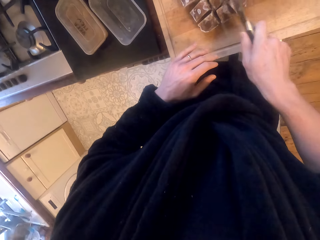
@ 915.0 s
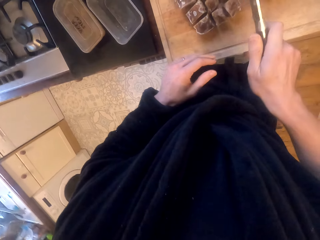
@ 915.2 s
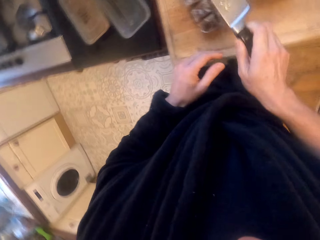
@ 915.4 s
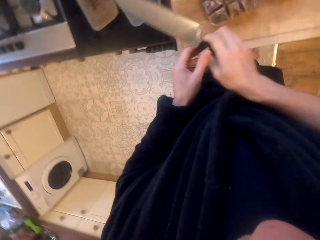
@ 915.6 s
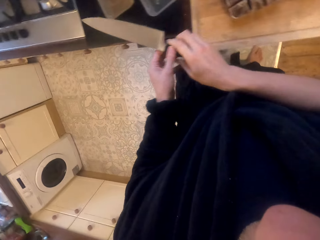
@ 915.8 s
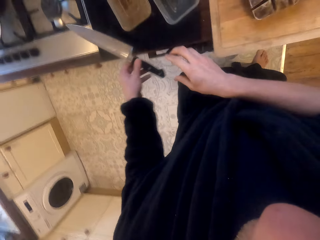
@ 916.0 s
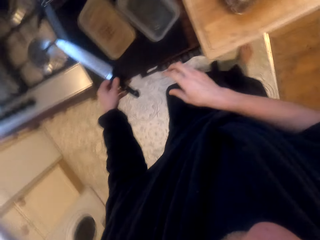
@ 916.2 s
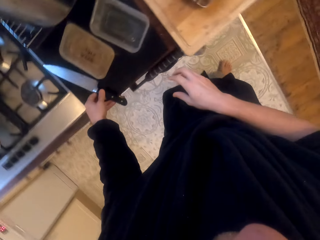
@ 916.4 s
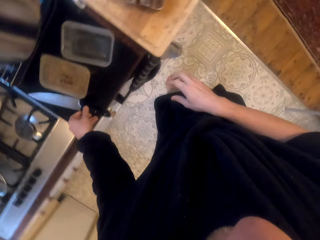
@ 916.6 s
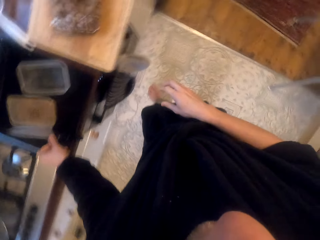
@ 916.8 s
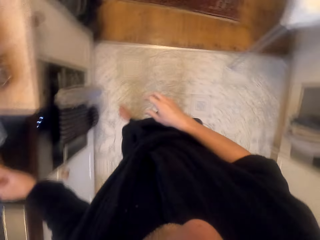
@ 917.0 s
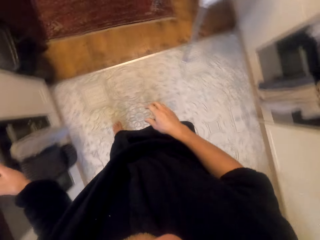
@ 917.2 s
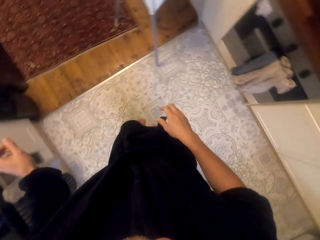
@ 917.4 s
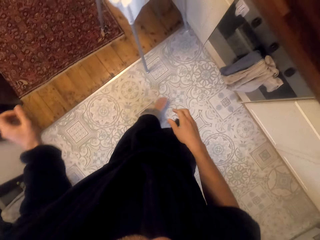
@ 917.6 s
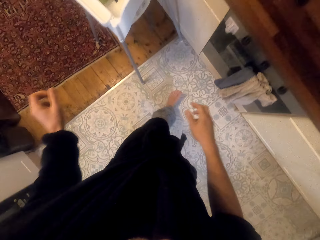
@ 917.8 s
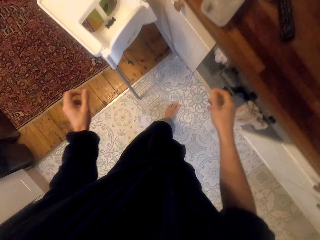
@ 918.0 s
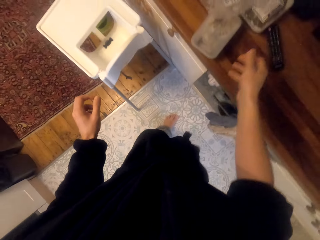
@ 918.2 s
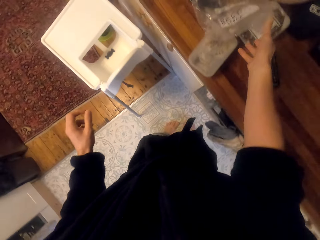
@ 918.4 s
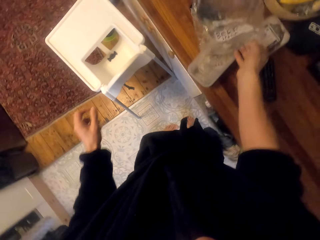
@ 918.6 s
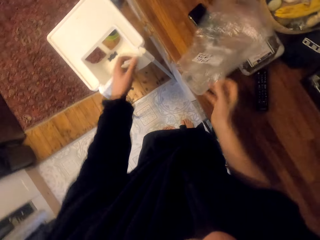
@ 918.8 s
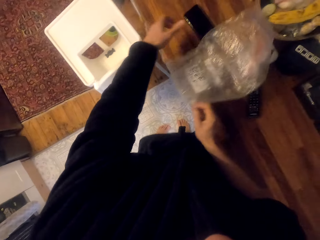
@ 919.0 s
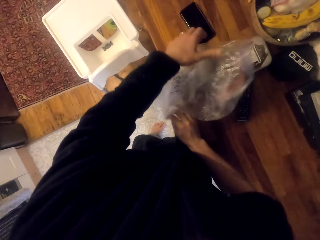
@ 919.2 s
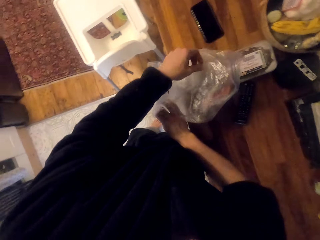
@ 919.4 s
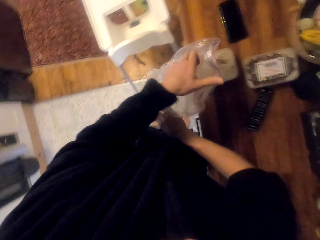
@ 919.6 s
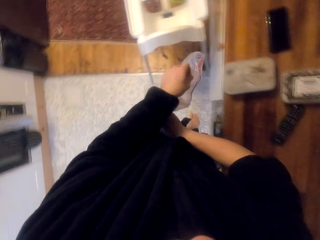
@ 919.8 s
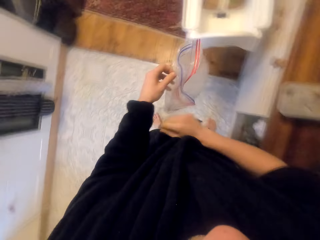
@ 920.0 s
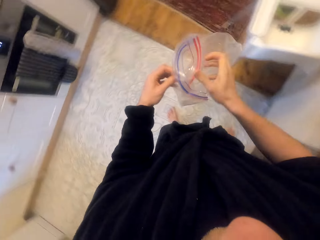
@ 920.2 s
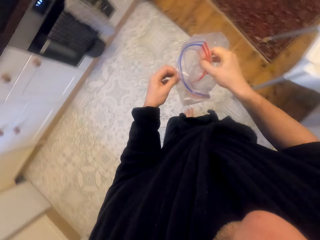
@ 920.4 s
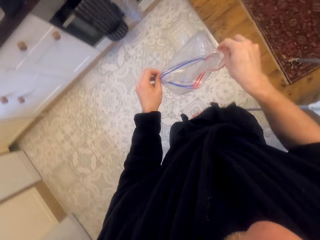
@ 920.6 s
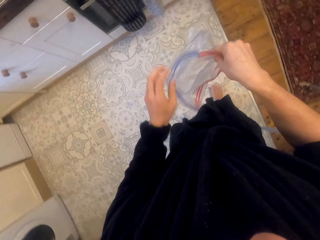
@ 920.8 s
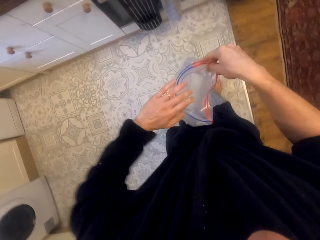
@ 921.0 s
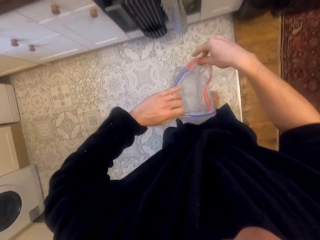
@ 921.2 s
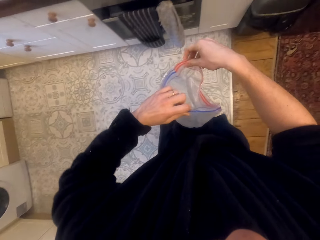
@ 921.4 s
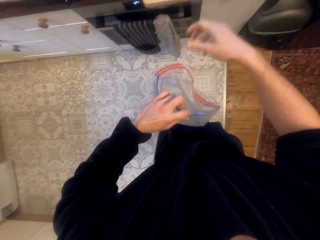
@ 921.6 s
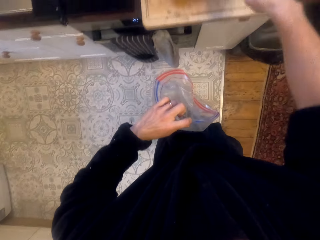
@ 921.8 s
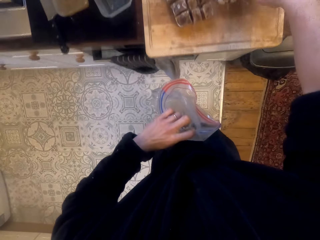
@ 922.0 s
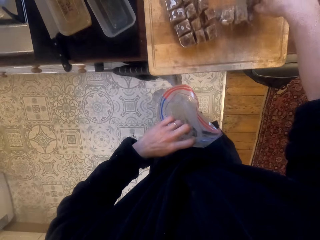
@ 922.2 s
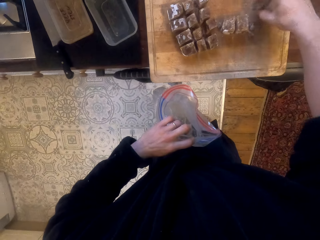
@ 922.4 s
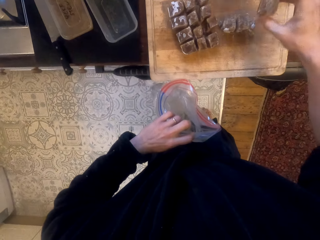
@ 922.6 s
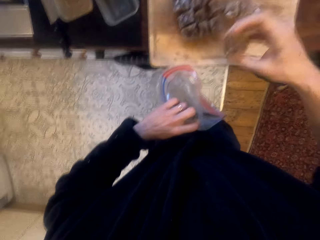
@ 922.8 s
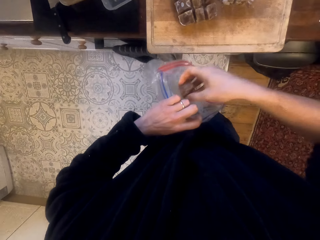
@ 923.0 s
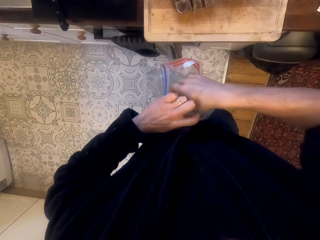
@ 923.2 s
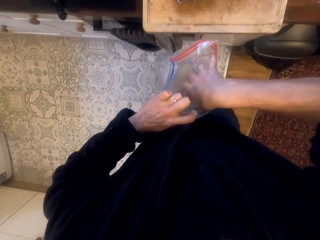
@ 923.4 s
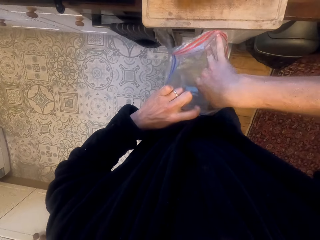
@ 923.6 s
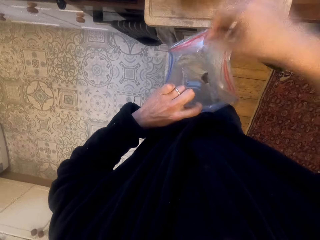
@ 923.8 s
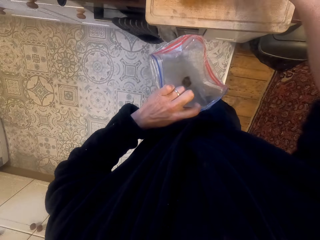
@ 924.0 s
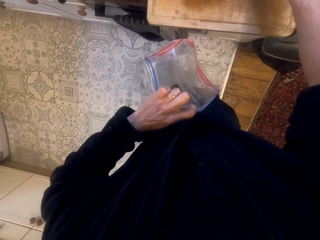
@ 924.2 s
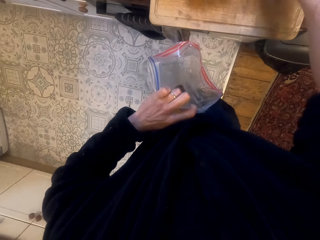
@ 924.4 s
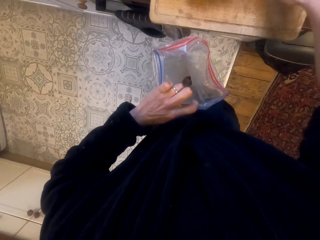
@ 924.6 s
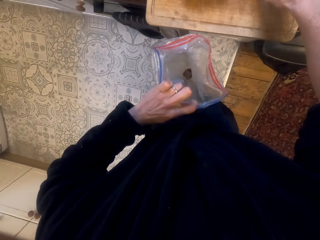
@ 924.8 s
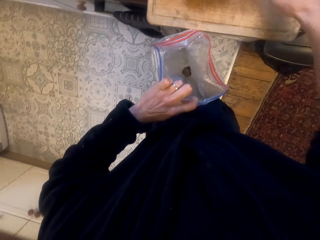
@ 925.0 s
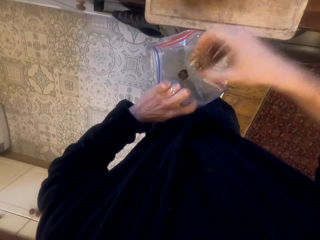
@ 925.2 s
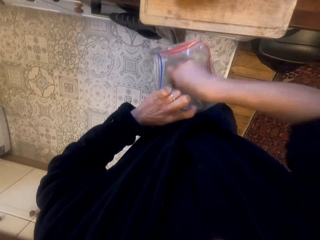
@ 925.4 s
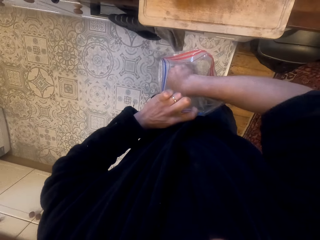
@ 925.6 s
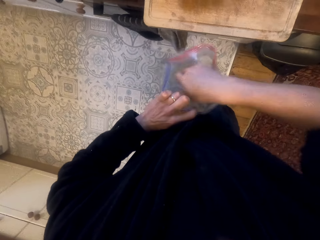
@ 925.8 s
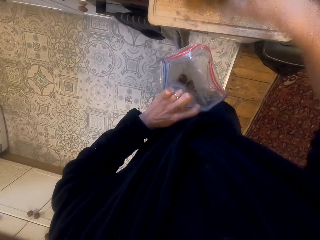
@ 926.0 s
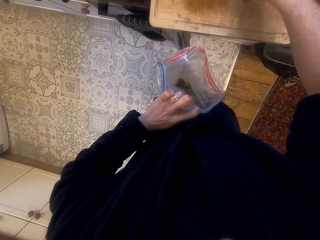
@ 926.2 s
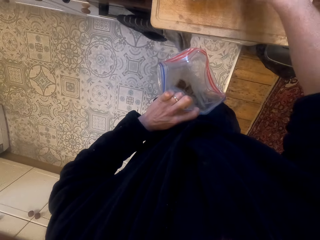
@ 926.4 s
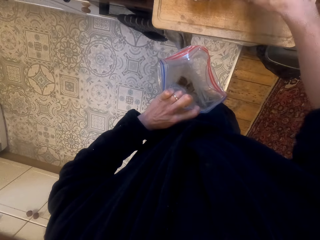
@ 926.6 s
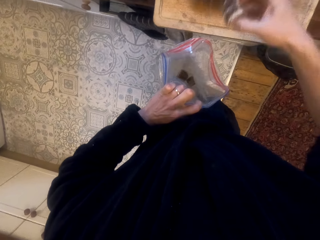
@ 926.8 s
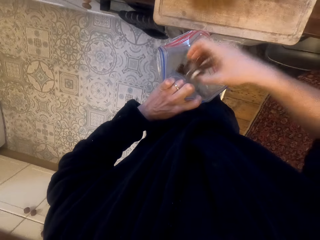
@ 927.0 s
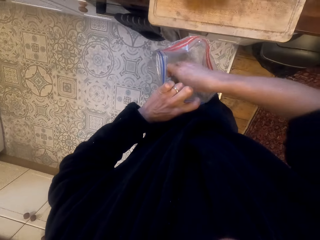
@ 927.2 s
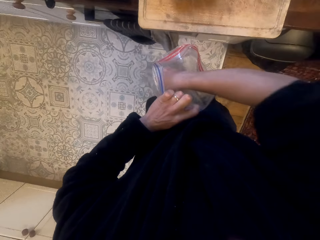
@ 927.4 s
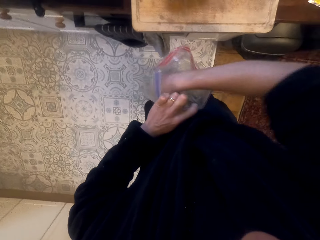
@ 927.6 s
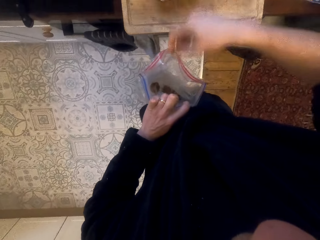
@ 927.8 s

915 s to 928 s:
The camera wearer puts the knife on the kitchen sideboard. They pick up a sachet polythene bag. They put the pieces in the sachet polythene bag.

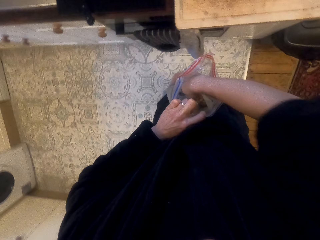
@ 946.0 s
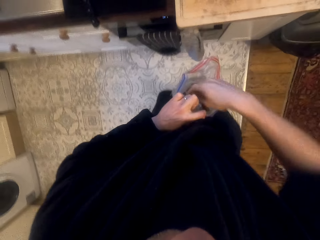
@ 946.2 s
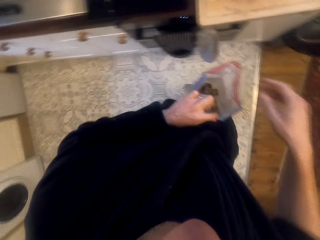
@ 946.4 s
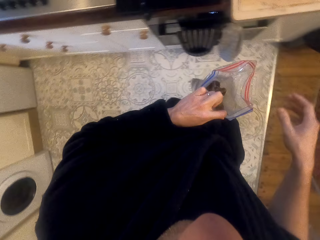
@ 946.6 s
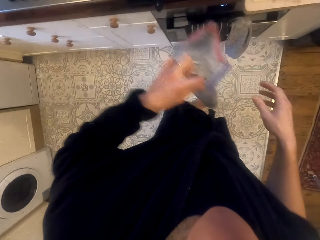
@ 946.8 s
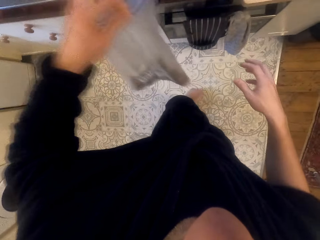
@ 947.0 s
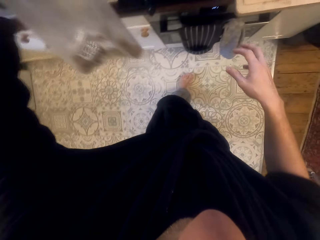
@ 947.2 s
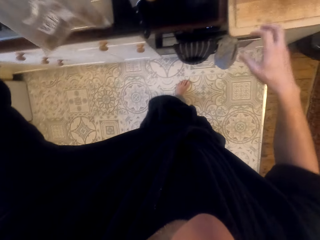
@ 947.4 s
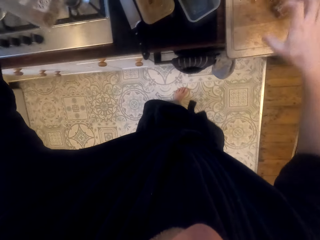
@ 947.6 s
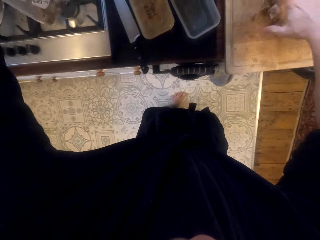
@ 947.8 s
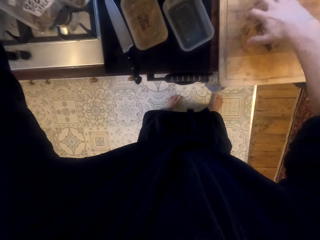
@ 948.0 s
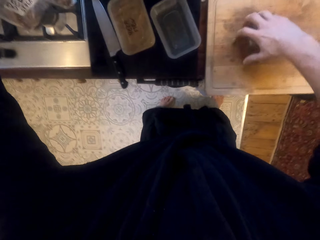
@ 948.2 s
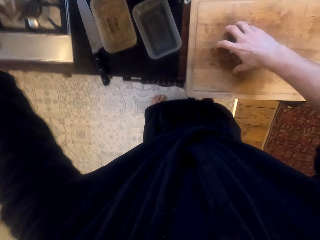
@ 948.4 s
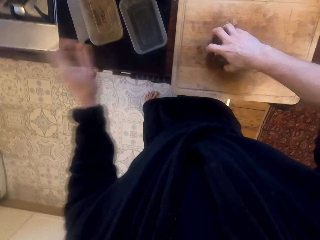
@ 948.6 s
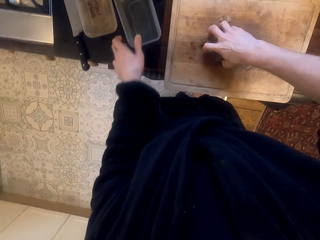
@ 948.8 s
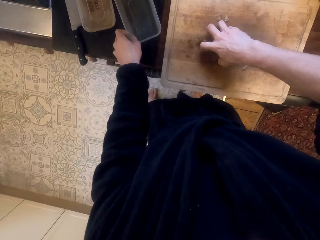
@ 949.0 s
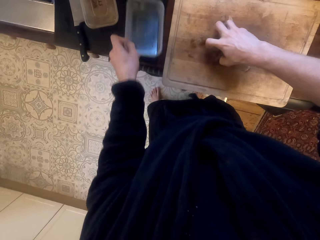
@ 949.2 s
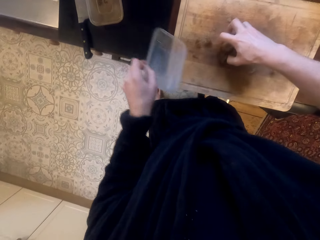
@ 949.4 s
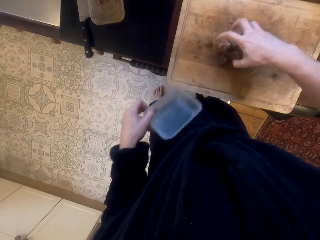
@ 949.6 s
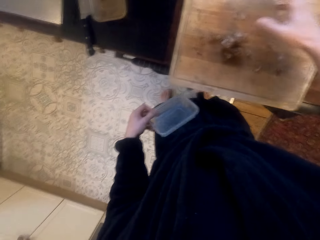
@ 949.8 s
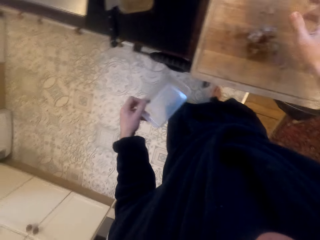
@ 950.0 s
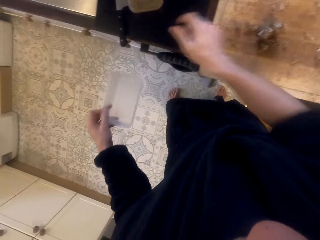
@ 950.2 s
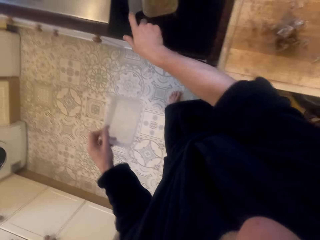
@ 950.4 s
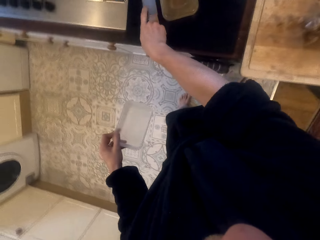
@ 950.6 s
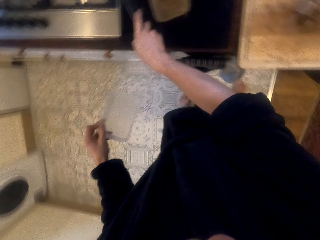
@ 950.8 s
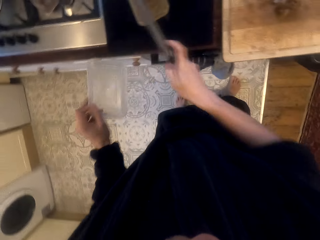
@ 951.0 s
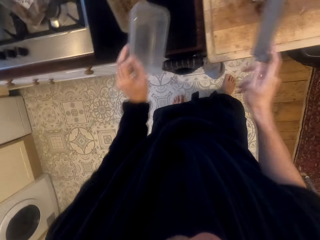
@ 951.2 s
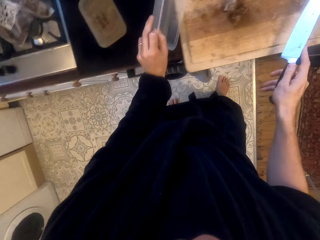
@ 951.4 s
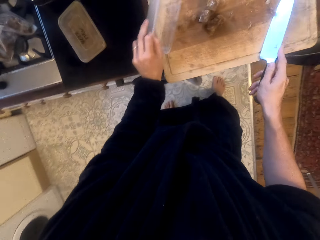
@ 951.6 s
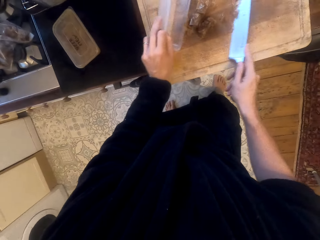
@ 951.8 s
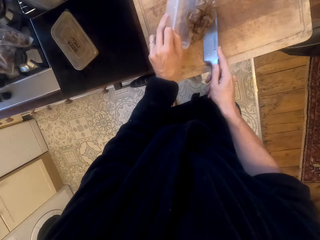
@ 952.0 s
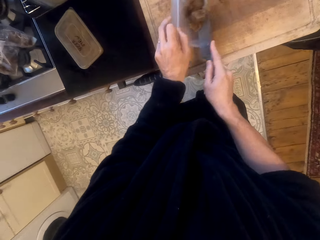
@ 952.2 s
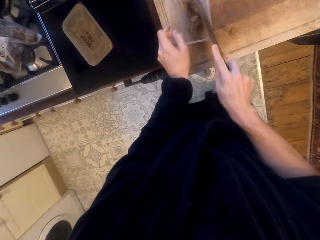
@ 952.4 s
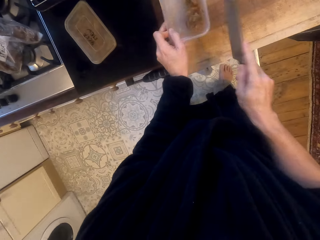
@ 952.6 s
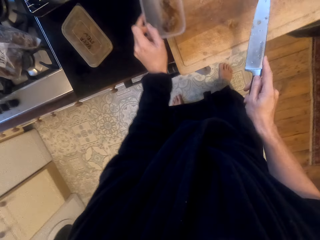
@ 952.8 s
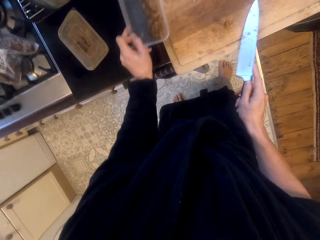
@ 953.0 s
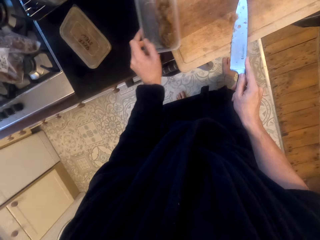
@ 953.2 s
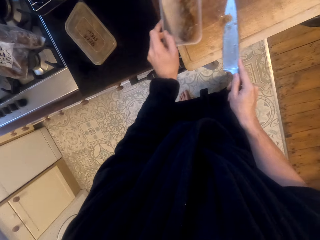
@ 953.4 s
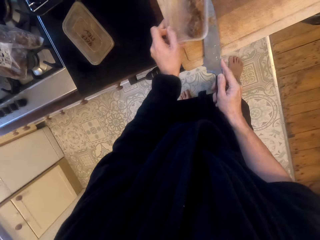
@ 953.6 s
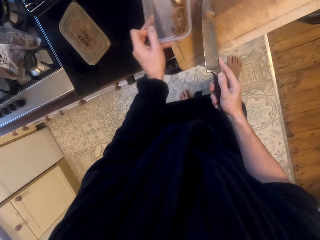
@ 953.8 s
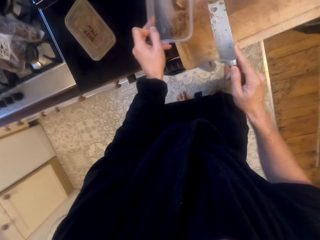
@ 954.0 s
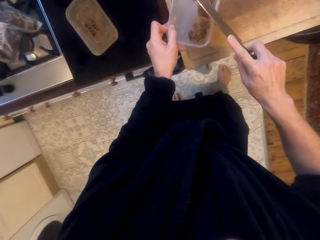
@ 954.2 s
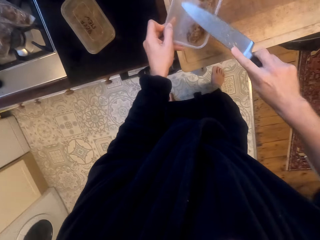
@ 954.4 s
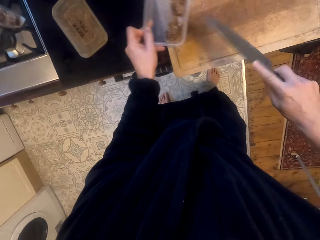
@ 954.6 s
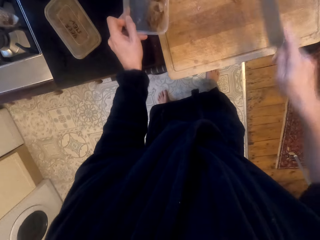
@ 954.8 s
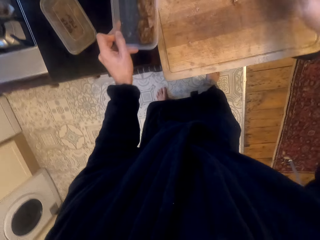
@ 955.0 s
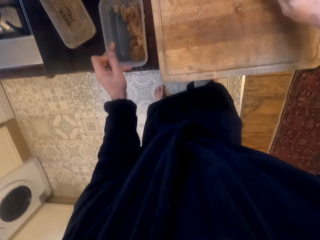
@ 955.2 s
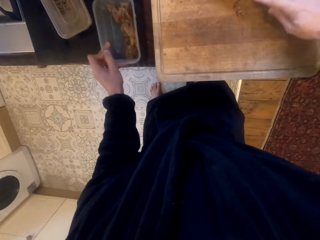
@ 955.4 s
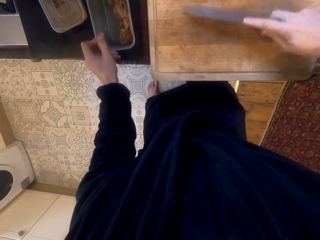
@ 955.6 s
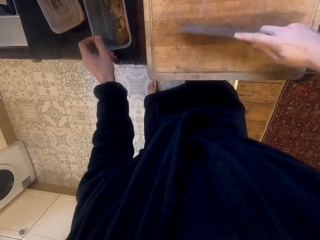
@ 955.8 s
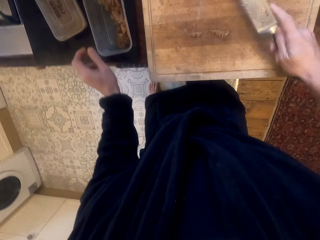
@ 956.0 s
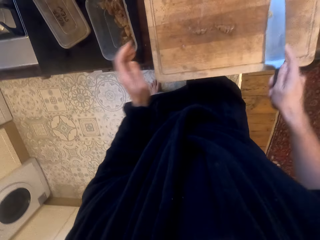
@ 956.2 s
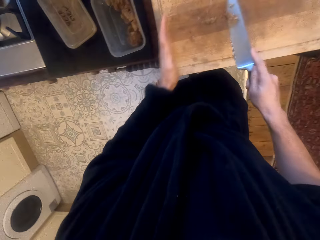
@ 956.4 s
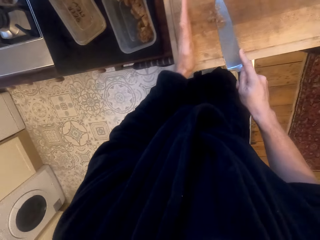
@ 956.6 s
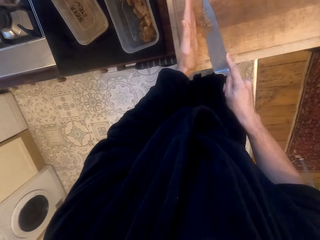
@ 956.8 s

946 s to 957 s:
The camera wearer puts the sachet polythene bag with the pieces on the cooker. They pick up a tin. They pick up a knife. They put the remaining pieces in the tin with the knife.
